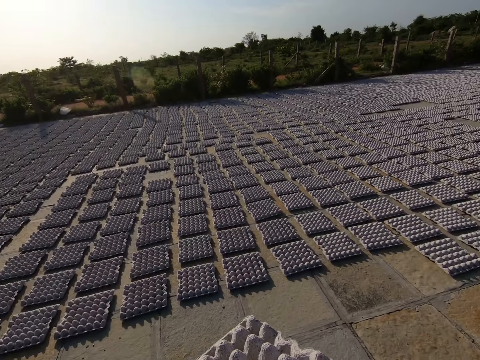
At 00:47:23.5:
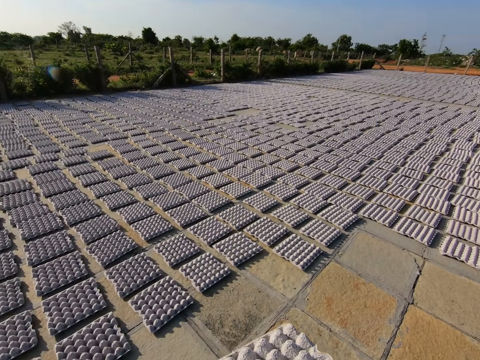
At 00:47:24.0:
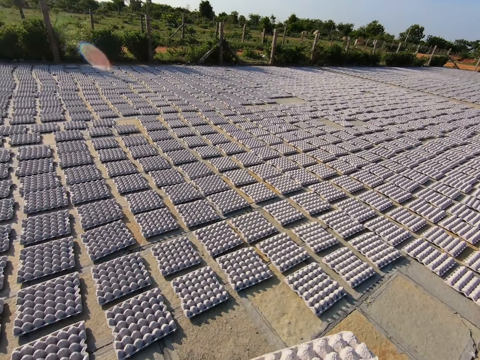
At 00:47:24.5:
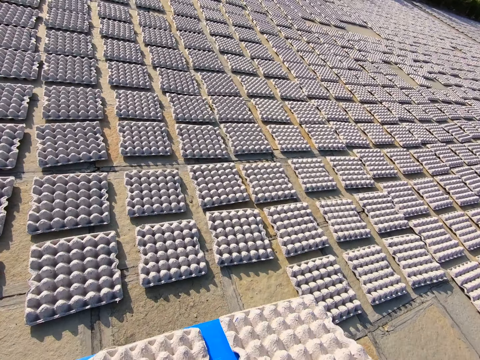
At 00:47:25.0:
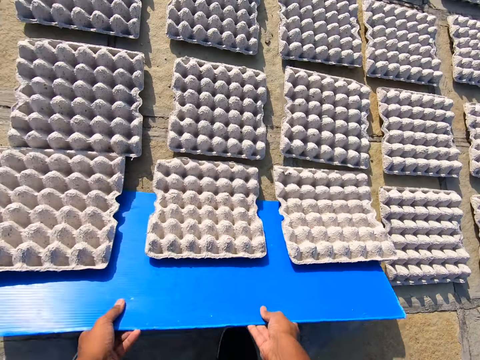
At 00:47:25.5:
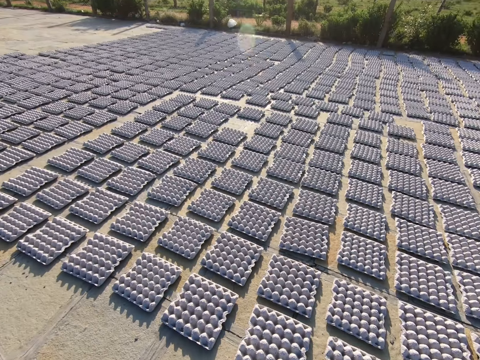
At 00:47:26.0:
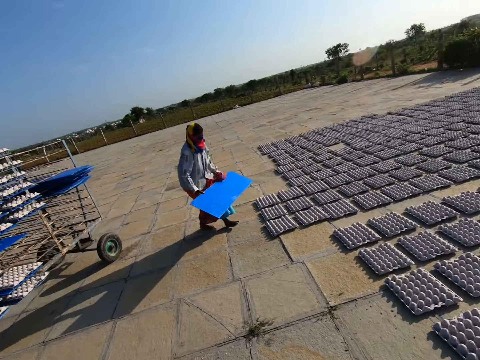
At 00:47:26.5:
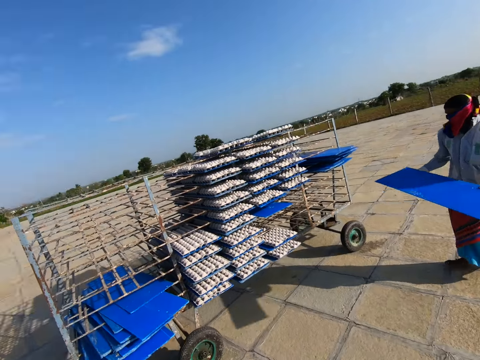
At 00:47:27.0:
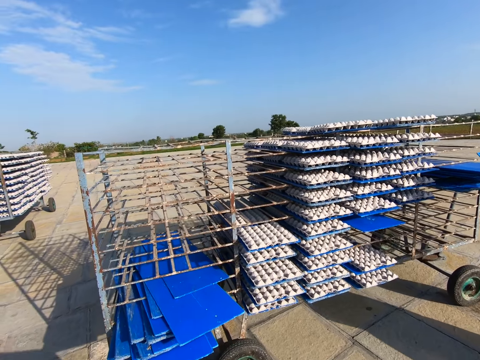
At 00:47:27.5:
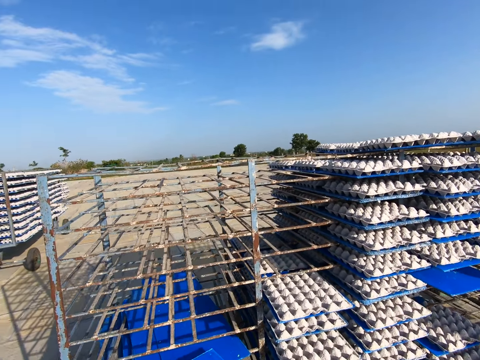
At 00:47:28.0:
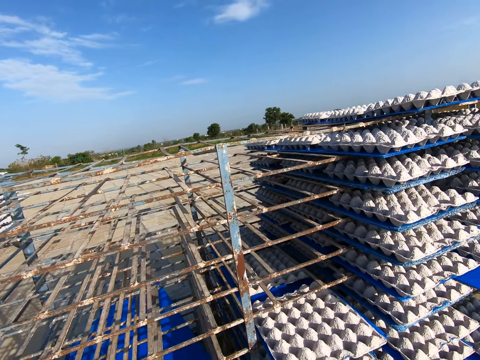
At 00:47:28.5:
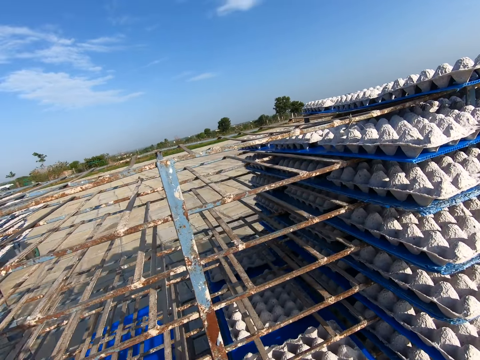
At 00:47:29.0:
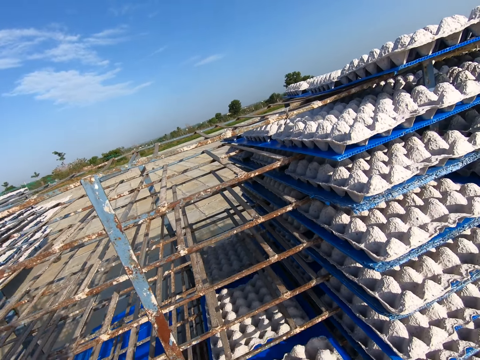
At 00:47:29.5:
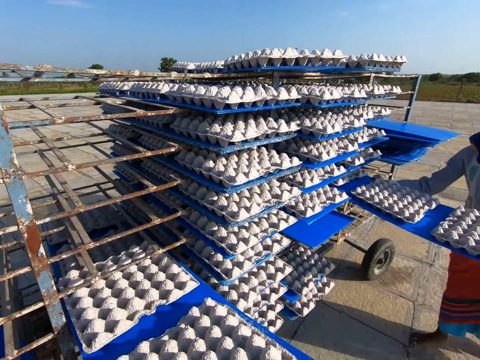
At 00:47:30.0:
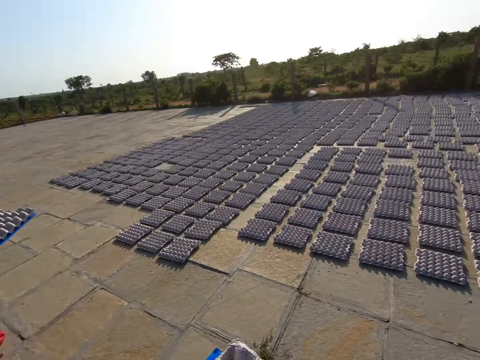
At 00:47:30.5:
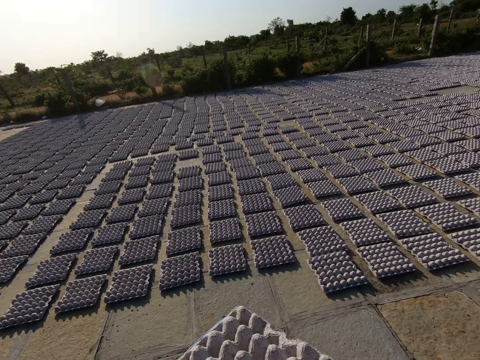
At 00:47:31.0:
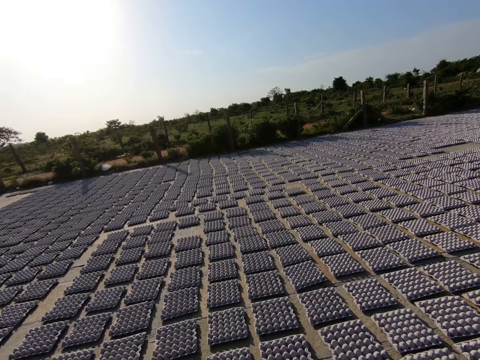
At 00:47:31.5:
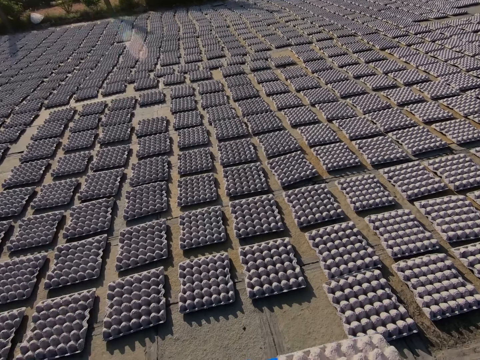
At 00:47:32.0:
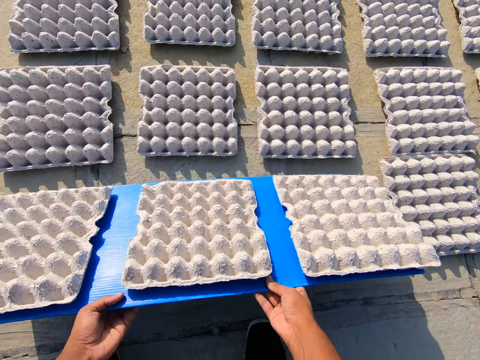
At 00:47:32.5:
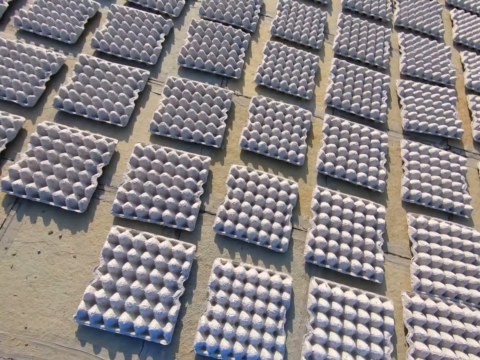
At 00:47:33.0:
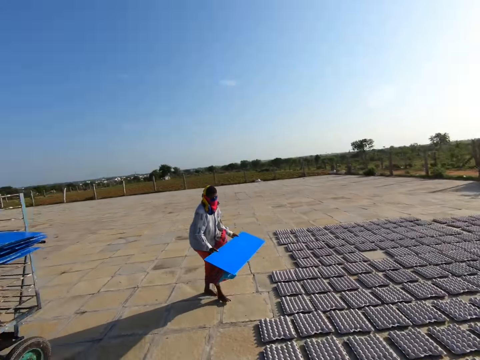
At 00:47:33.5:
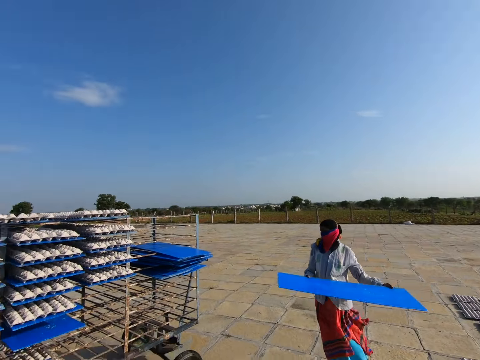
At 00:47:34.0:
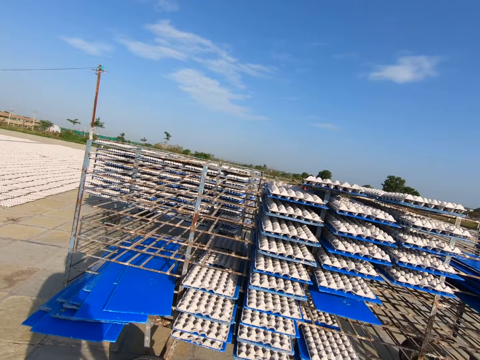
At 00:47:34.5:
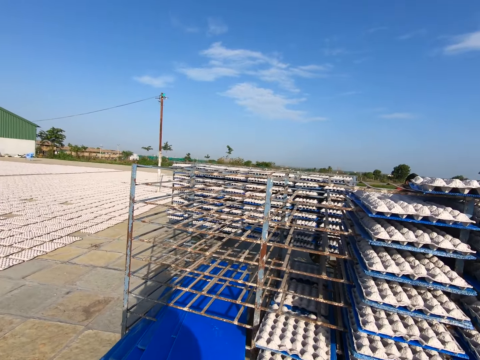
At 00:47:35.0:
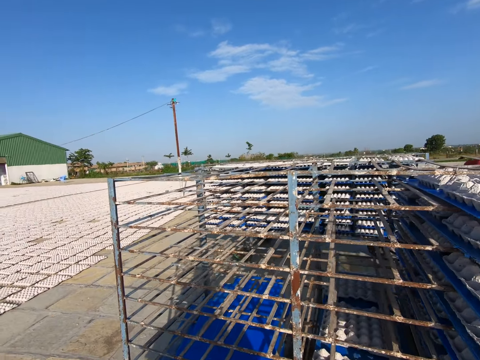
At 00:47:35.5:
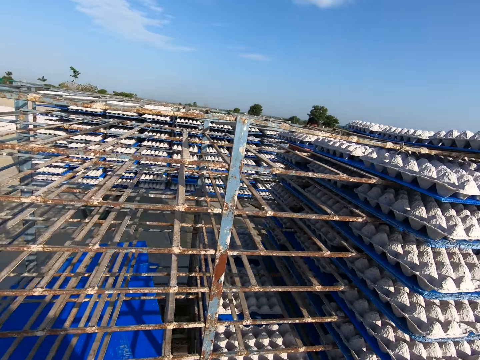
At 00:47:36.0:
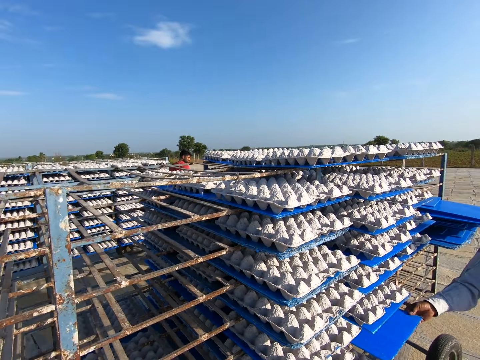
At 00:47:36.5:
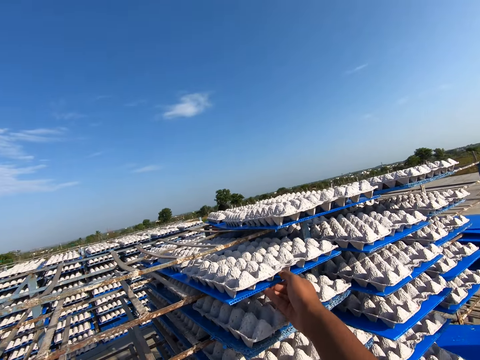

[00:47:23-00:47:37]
The camera wearer rests the tray in both hands on the ground. They drop crates from the egg tray in both hands to the ground. They walk towards the rack in the field. They drop the plastic tray. They pick the plastic tray from the rack with both hands. The woman pulls a tray from the rack with both hands. The camera wearer walks away from the rack in the field. They rest the tray in both hands on the ground. They drop the crates from the egg tray in both hands to the ground. They walk towards the rack in the field. They drop the plastic tray.

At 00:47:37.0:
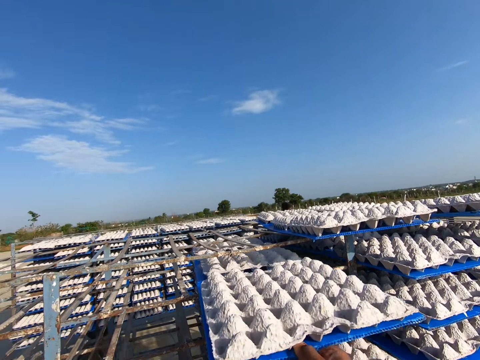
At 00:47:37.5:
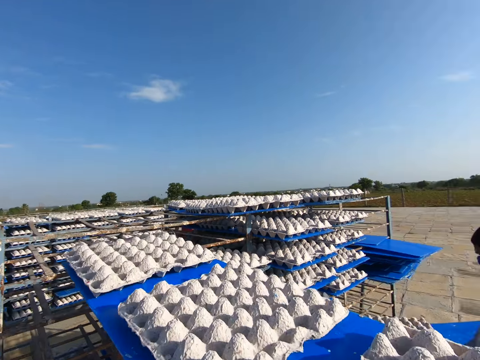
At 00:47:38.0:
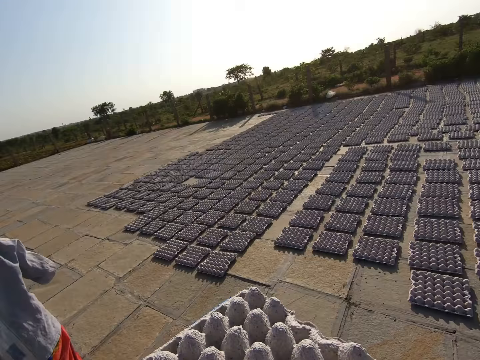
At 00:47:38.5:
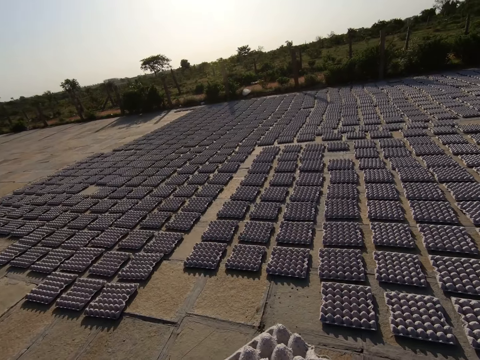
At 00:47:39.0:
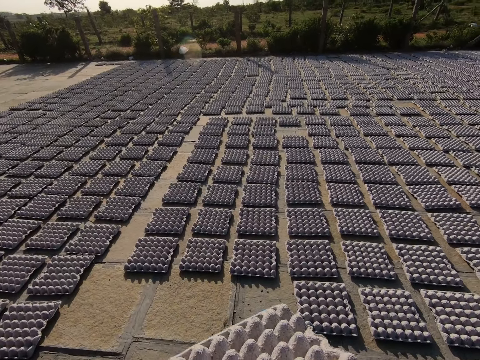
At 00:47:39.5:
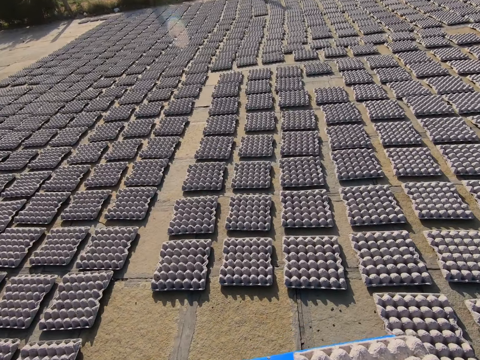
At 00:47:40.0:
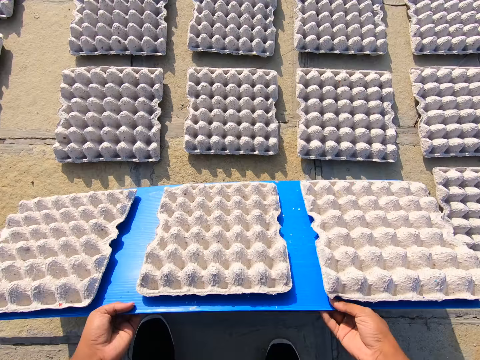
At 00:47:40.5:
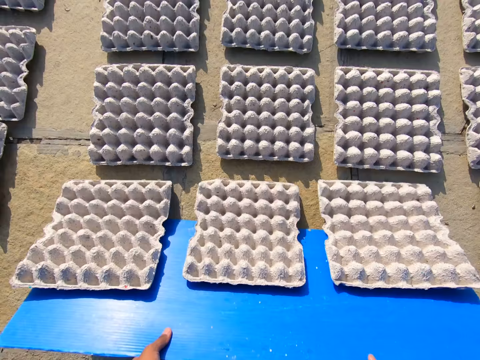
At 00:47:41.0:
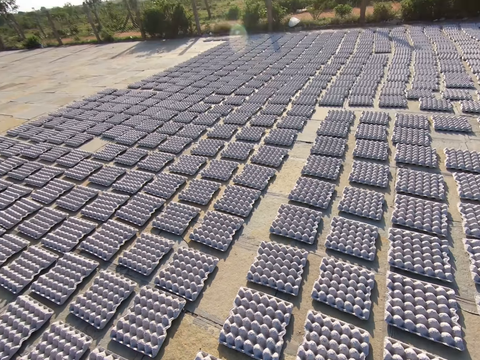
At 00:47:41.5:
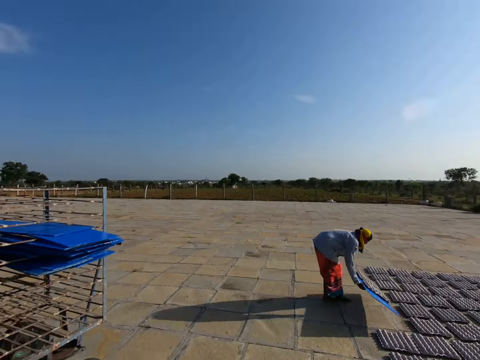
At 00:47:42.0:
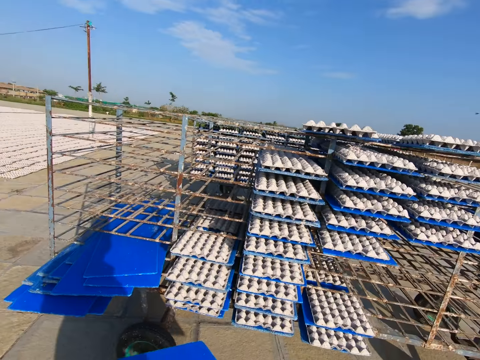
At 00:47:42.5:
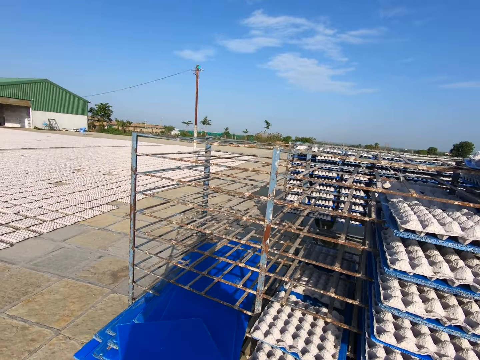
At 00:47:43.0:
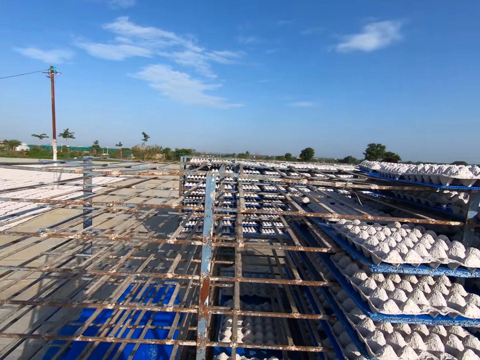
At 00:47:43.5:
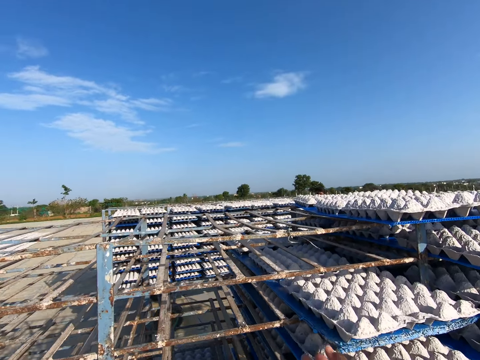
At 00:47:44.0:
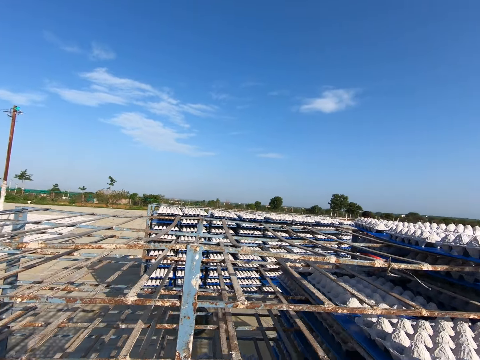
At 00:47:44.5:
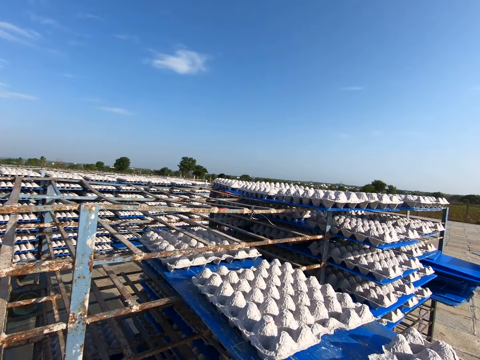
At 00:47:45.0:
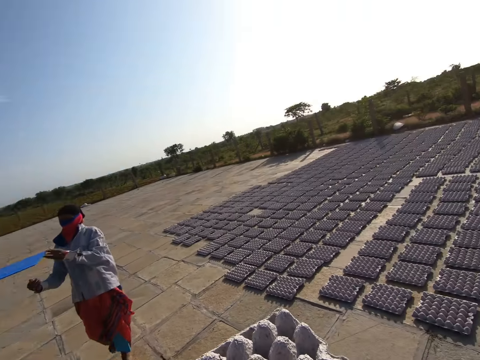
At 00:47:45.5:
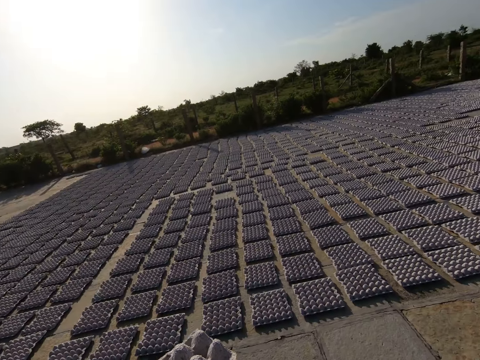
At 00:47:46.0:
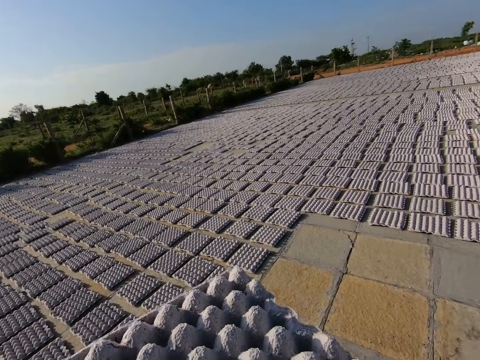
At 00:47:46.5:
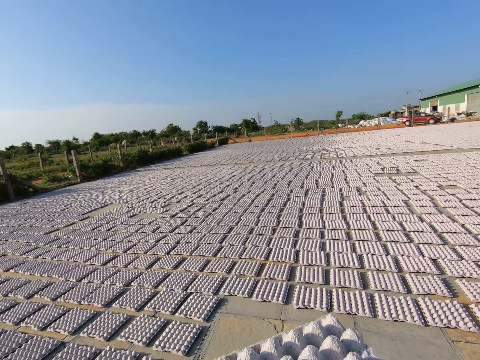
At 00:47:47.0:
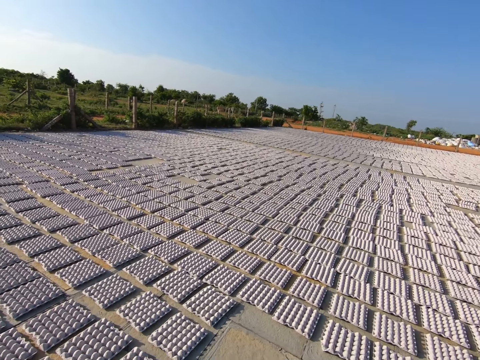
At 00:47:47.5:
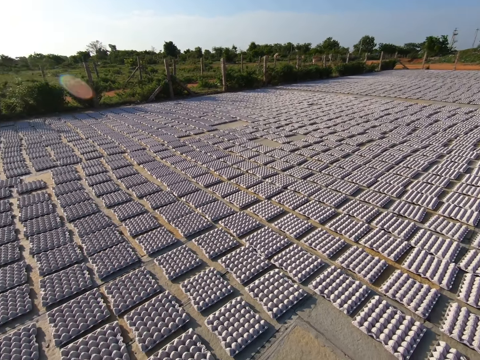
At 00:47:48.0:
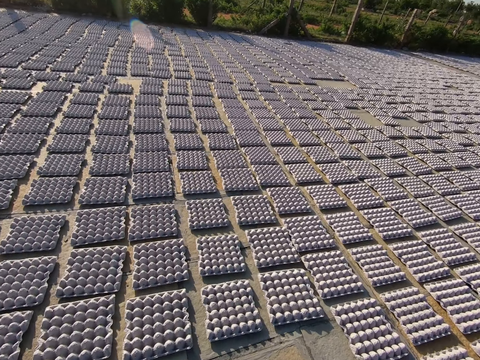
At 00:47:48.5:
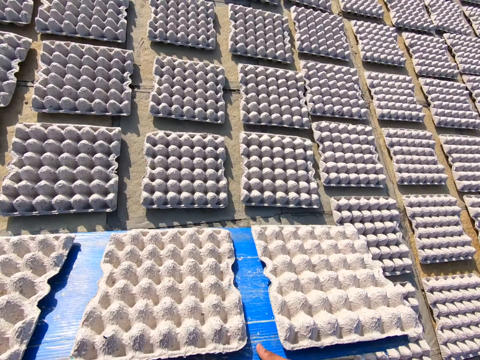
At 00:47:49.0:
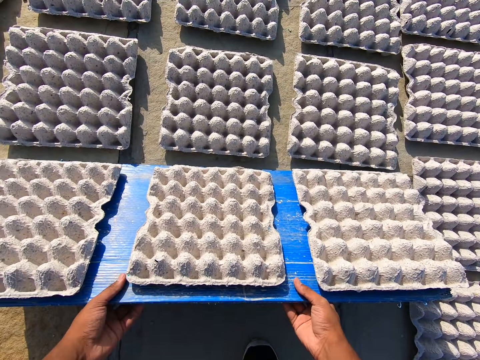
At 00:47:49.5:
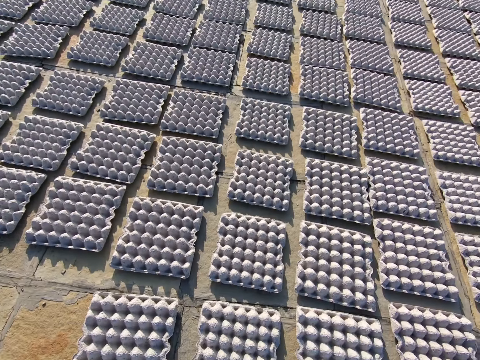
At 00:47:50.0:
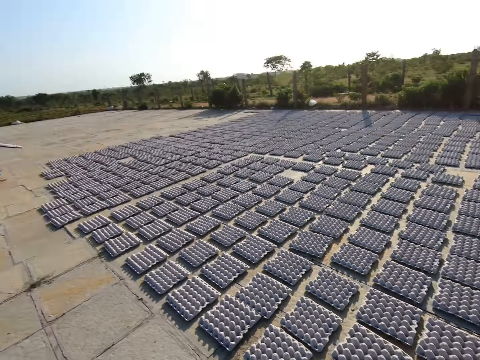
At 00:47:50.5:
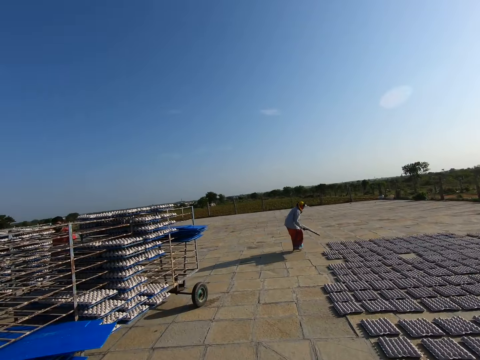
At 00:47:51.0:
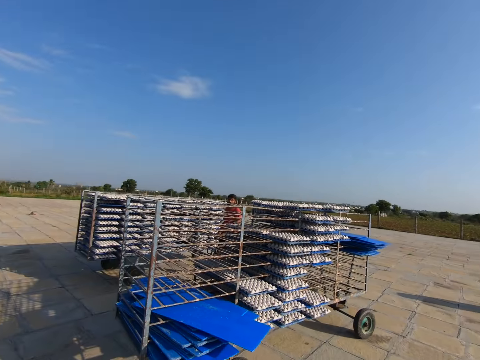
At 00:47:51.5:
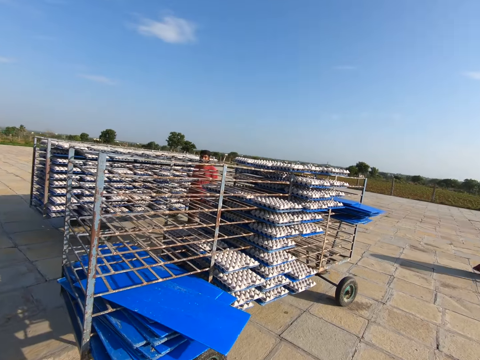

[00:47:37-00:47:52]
The camera wearer picks a plastic tray from the rack with both hands. A woman pulls a tray from the rack with both hands. The camera wearer walks away from the rack in the field. They rest the tray in both hands on the ground. They drop crates from the tray in both hands to the ground. They walk towards the rack in the field. They drop the plastic tray. They pick the plastic tray from the rack with both hands. The woman places the tray in the rack with both hands. The camera wearer walks away from the rack in the field. They rest the tray in both hands on the ground. They drop crates from the tray in both hands to the ground. The woman carries the tray with both hands. The camera wearer walks towards the rack in the field.
